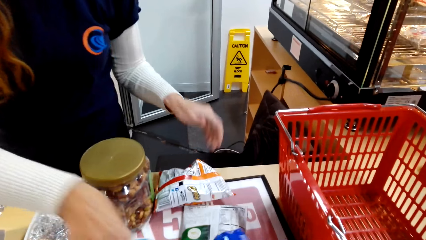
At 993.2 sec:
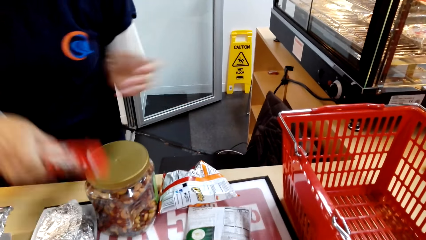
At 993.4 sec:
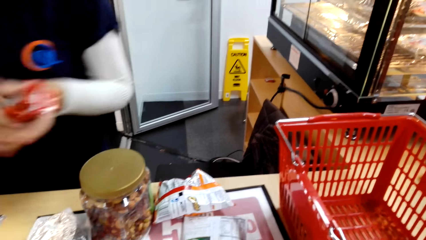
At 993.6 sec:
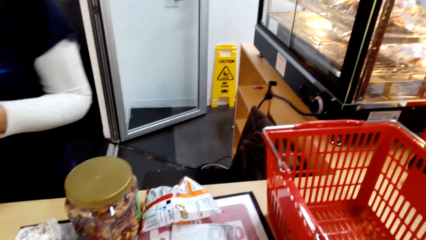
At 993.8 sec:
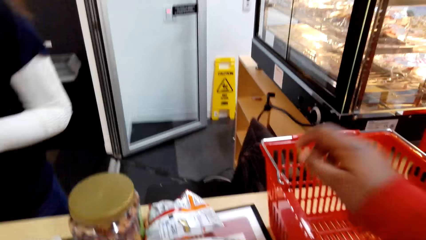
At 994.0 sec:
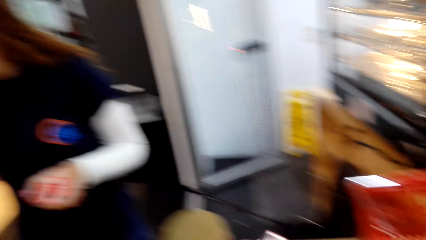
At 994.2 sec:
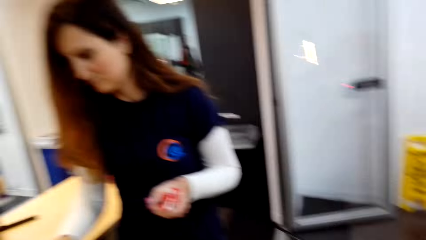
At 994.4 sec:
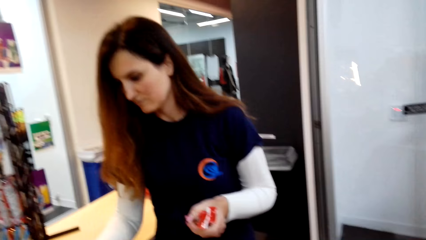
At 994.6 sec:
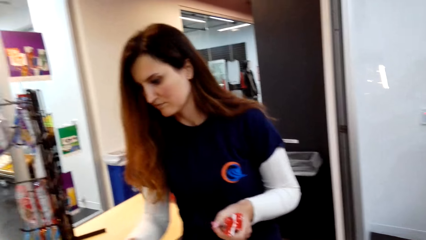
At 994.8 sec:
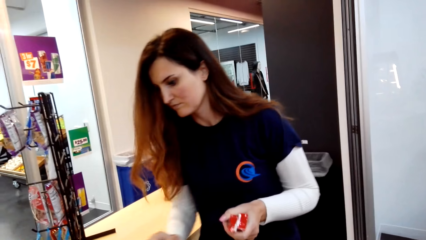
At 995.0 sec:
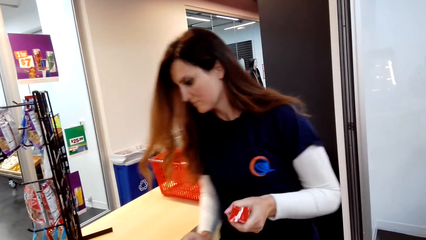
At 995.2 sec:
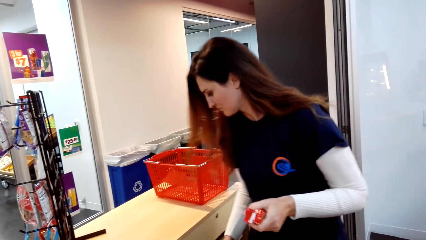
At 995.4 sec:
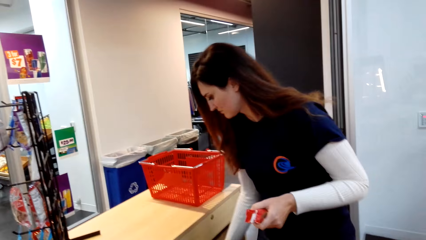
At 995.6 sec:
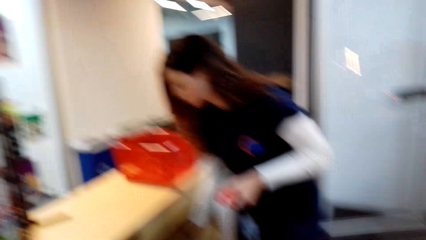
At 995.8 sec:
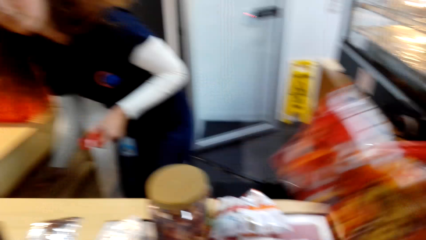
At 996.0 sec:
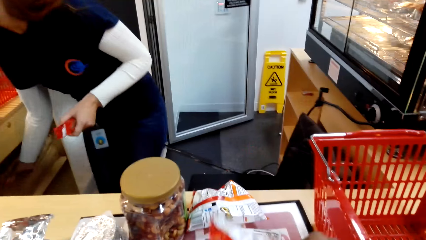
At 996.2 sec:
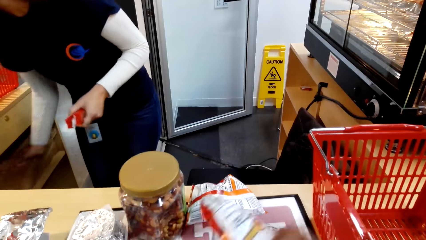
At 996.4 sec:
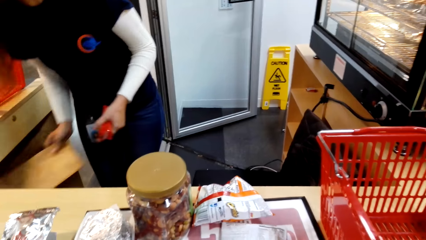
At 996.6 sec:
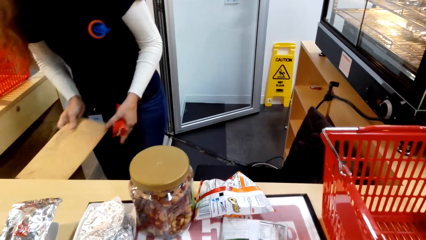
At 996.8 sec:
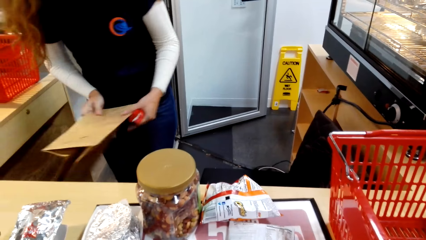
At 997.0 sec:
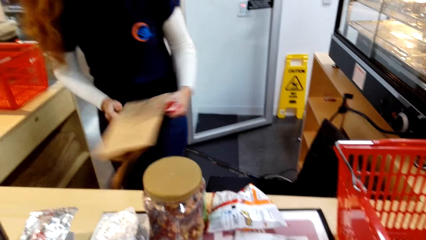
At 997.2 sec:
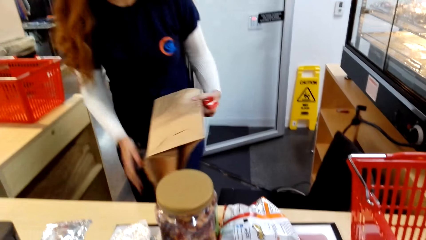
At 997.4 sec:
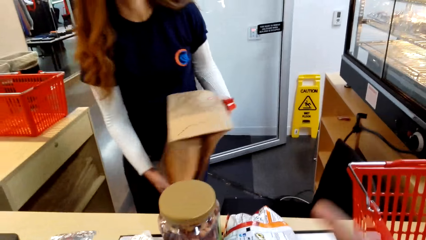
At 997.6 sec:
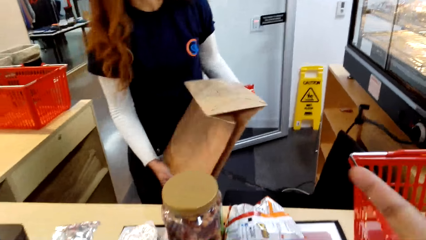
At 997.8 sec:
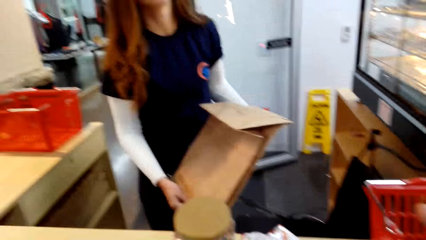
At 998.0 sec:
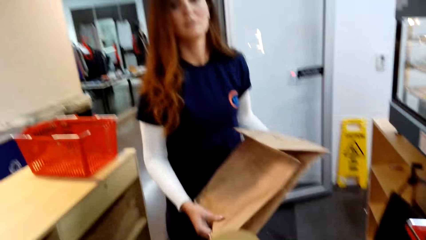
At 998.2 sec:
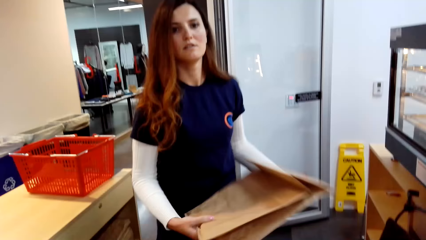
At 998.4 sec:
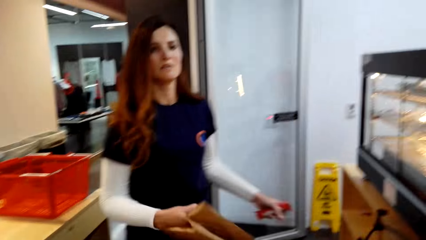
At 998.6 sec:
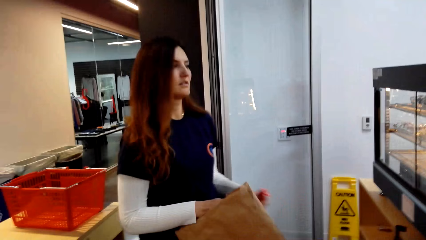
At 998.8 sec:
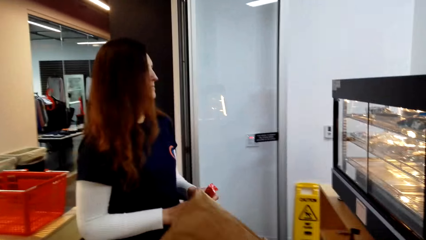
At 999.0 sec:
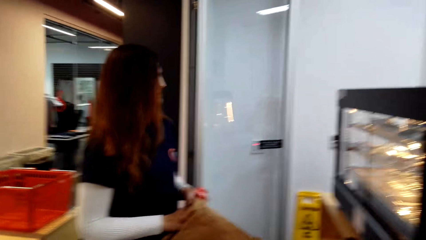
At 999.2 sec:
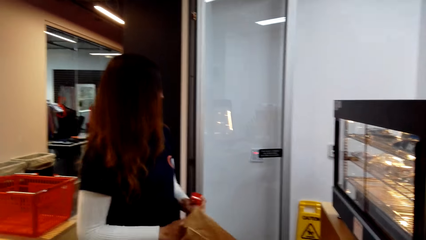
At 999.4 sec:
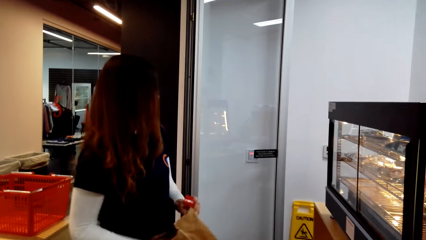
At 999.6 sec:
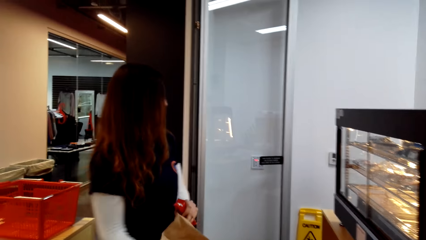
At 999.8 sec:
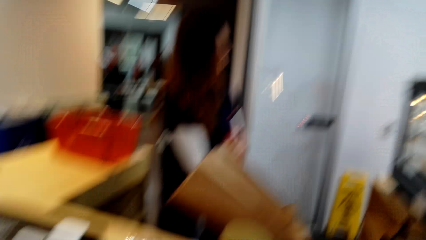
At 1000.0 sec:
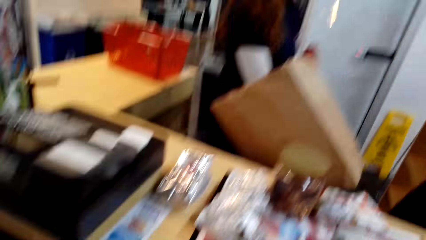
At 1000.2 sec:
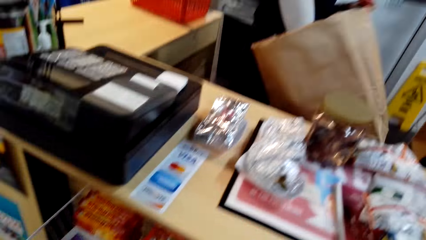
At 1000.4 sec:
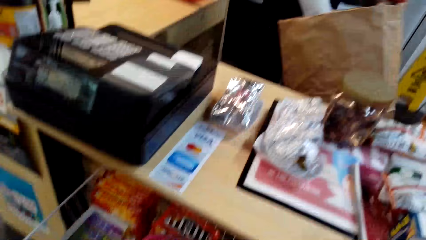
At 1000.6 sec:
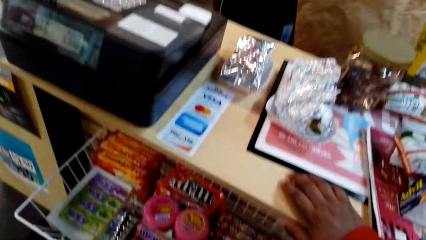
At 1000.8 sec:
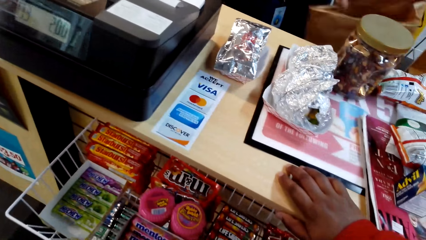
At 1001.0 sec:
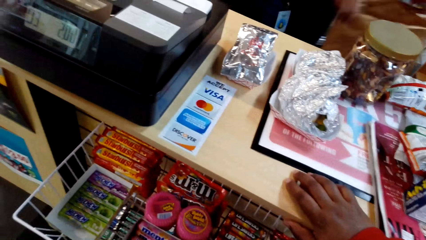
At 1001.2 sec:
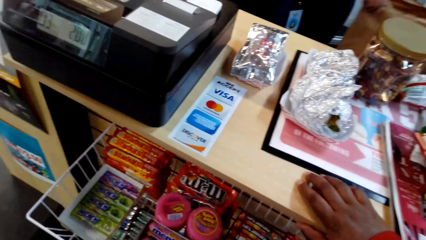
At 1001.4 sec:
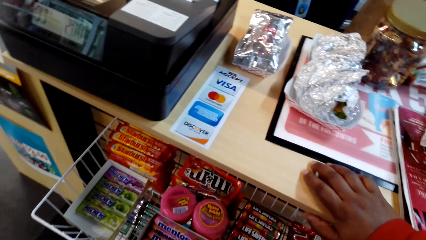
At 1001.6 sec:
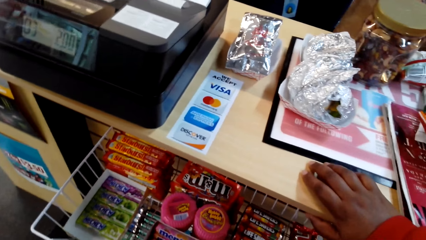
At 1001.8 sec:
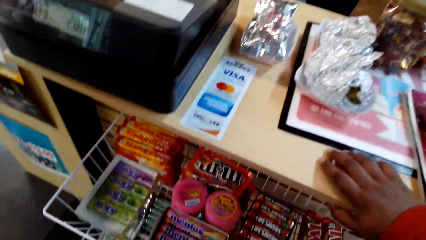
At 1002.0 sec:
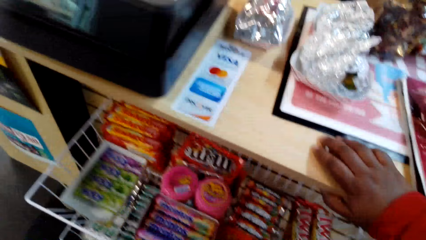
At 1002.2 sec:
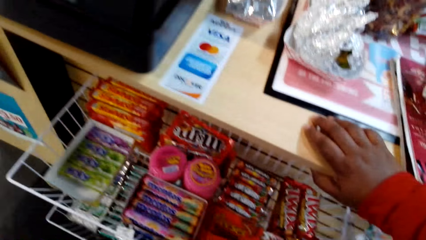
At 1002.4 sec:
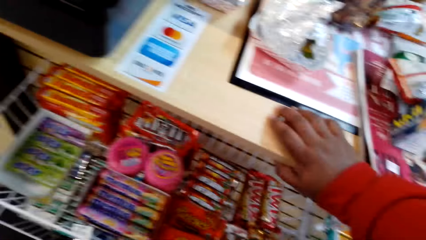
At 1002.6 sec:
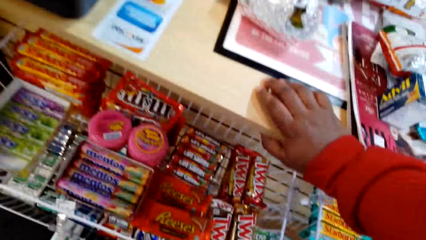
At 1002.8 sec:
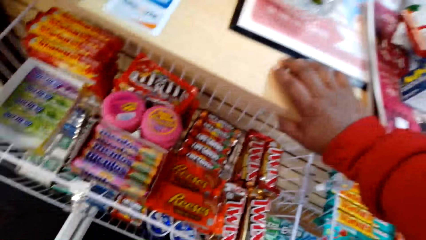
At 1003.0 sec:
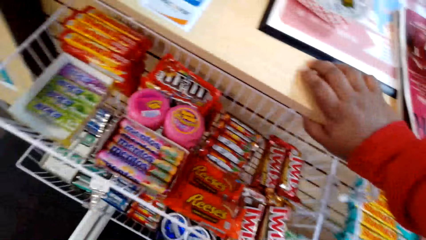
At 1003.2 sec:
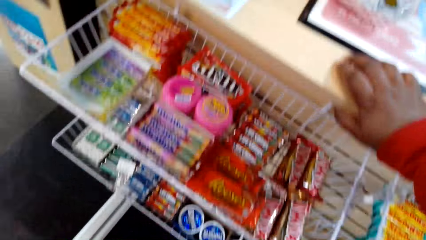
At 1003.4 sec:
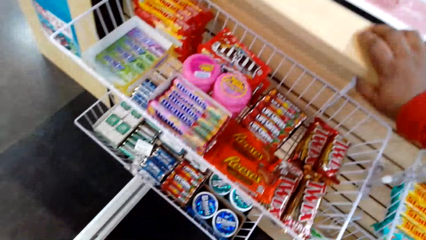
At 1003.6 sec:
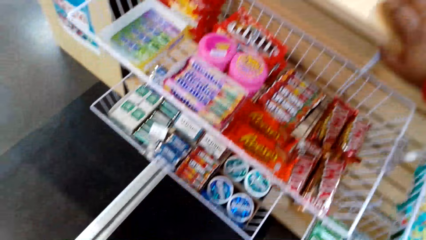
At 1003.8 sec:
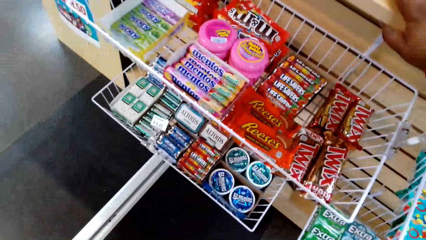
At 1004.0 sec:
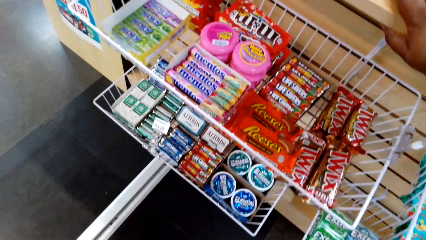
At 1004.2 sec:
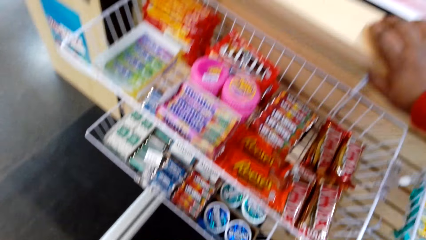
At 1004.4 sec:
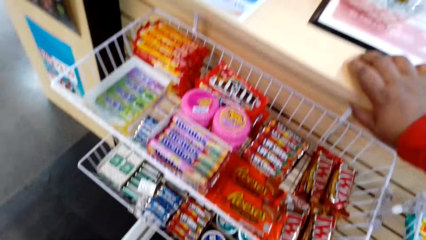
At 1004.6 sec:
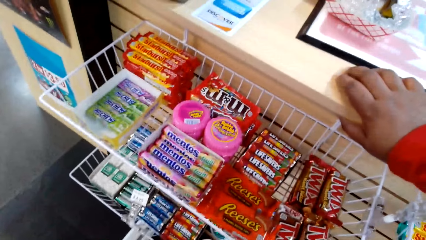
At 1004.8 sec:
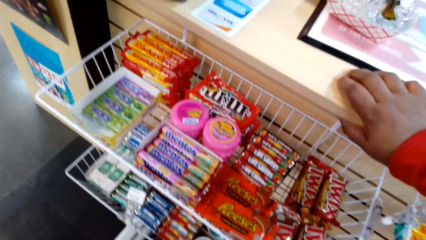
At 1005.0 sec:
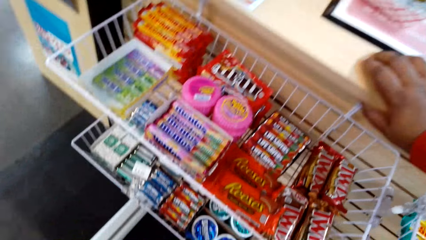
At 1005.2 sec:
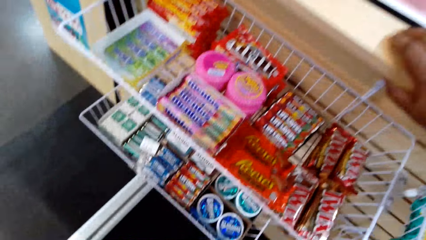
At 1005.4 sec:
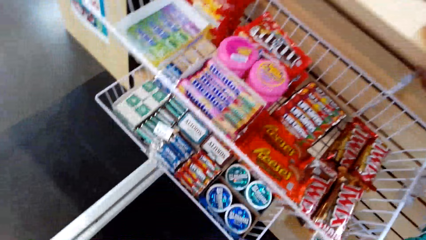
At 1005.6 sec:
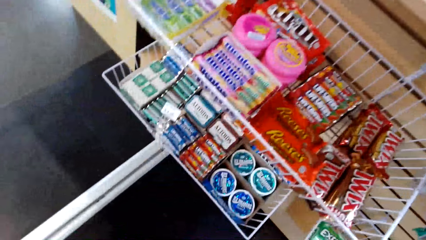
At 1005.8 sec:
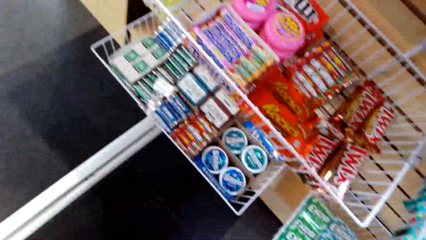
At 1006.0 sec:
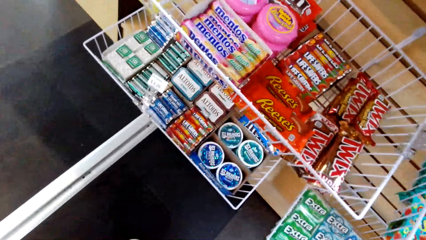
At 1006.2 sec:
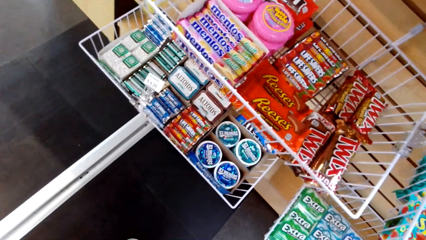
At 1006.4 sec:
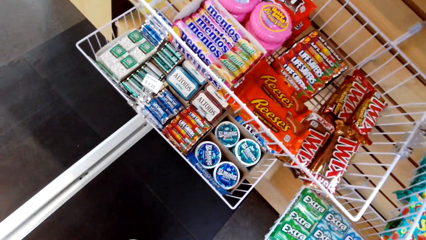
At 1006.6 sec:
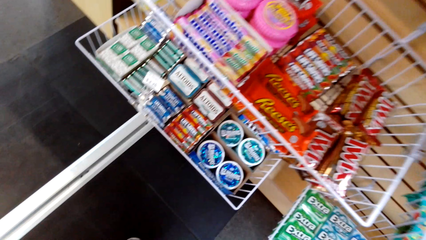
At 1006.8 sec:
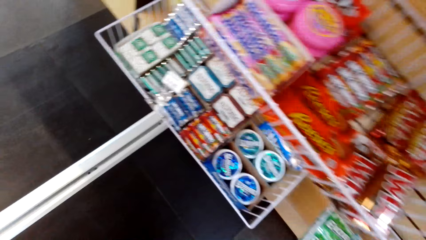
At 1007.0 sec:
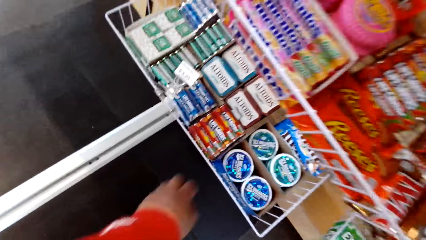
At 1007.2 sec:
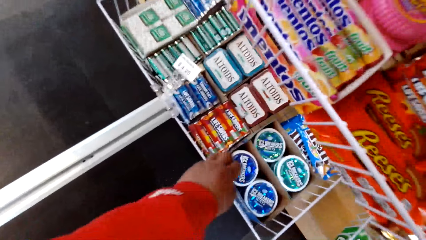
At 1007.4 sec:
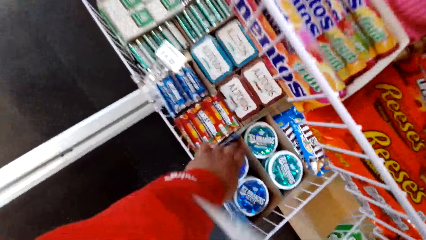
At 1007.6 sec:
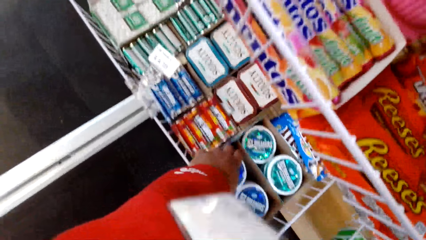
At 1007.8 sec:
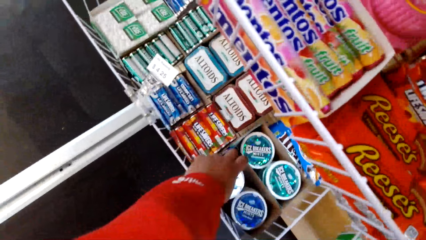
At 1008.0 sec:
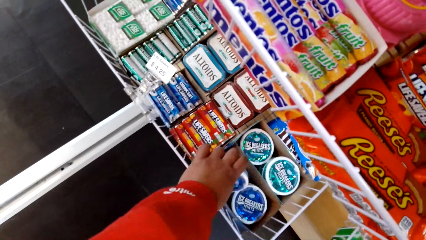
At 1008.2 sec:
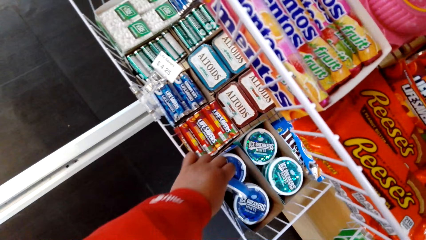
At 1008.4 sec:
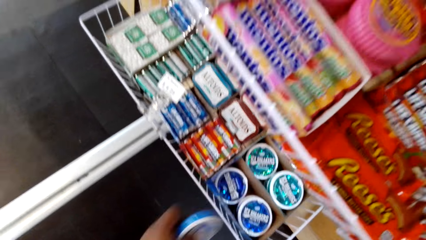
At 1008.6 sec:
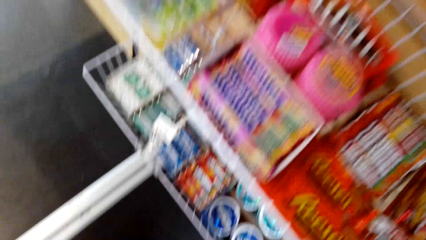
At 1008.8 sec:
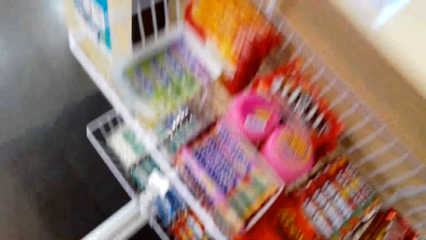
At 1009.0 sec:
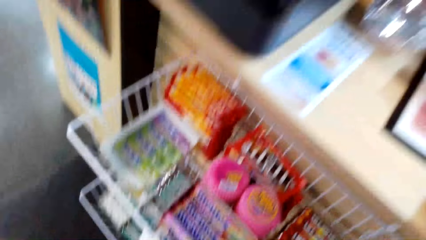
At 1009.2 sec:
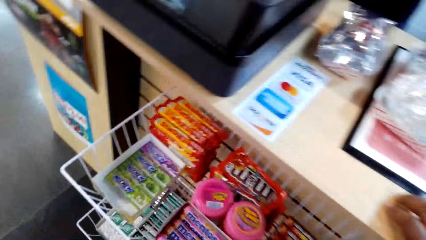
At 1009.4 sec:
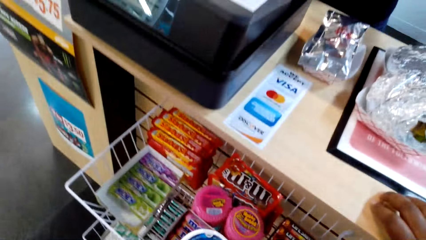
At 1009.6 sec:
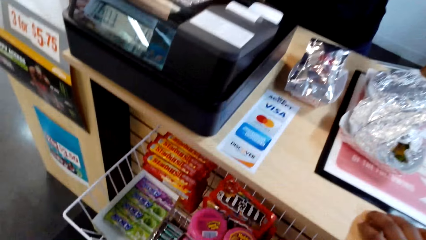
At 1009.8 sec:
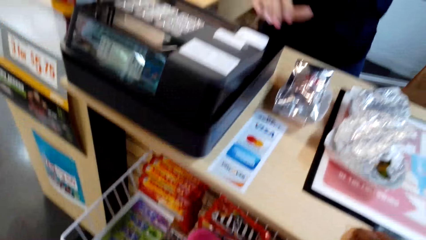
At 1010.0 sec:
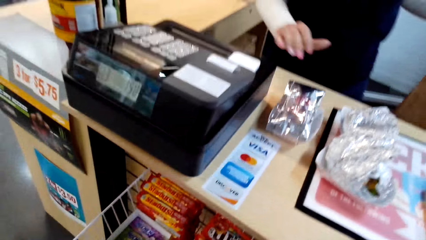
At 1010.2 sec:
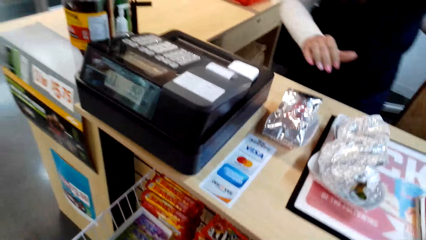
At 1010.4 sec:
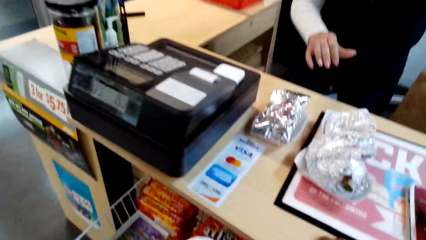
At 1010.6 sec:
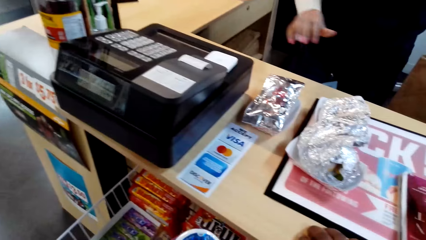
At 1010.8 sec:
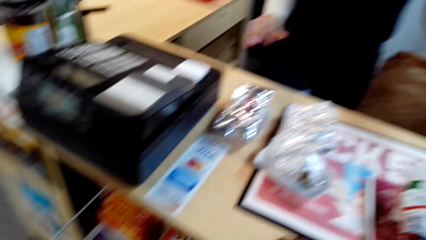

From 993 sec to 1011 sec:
The camera wearer picks up something in the shopping bucket. A cashier picks up a bag. The camera wearer touches the counter. They look around, stare at the shelf, and pick up something in the shelf.
